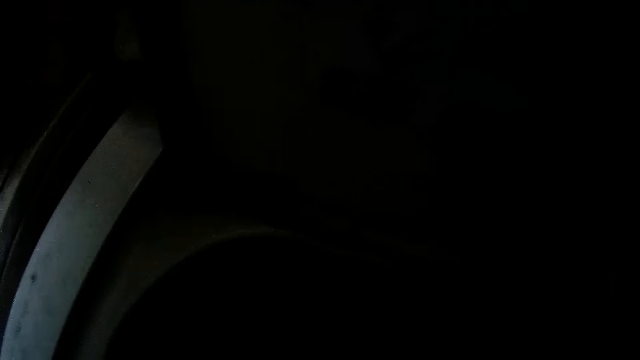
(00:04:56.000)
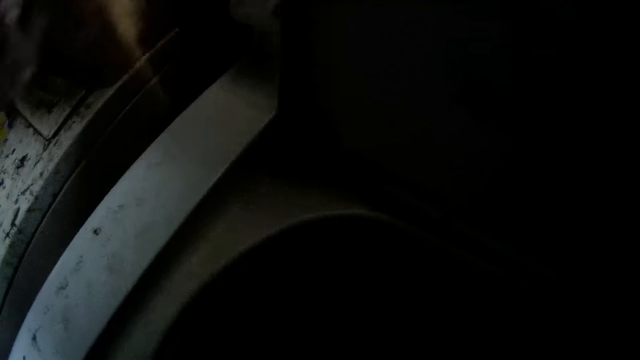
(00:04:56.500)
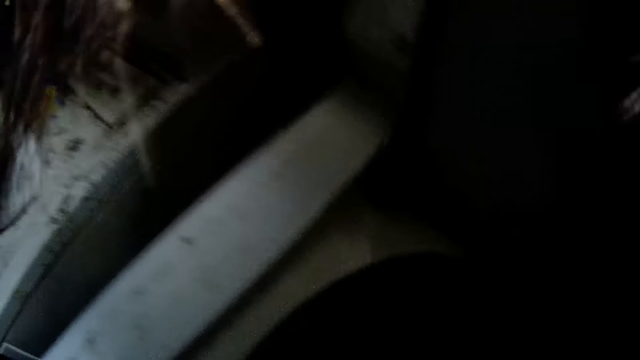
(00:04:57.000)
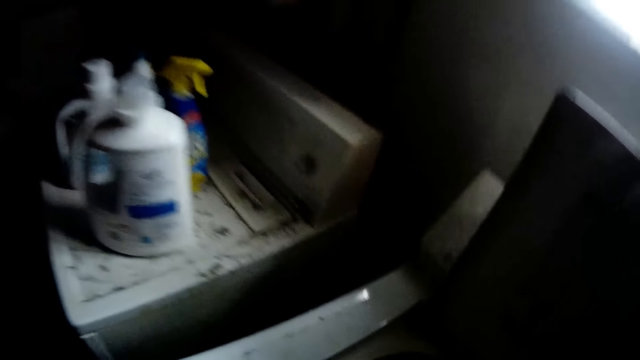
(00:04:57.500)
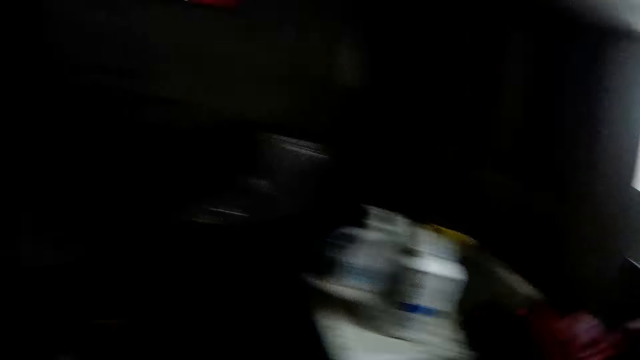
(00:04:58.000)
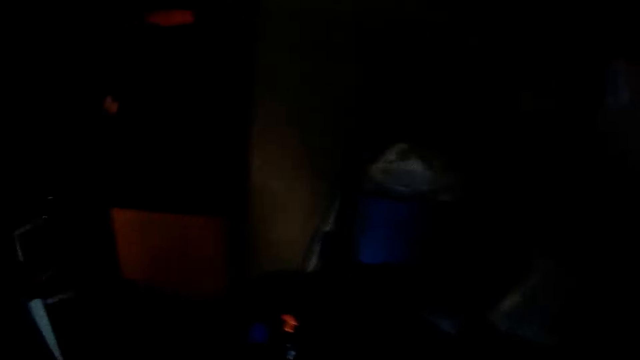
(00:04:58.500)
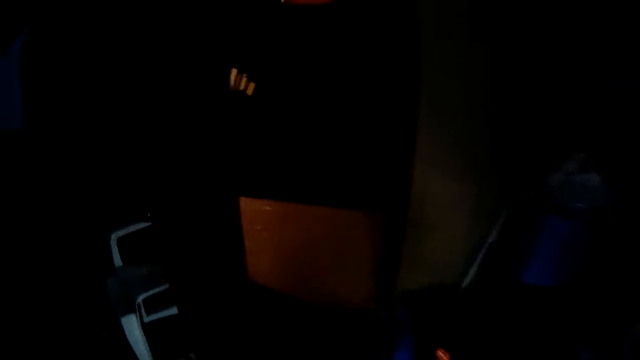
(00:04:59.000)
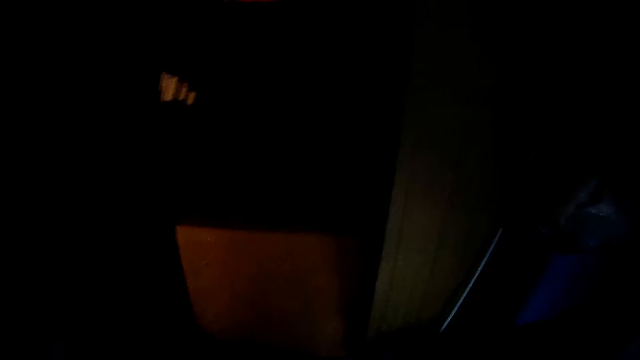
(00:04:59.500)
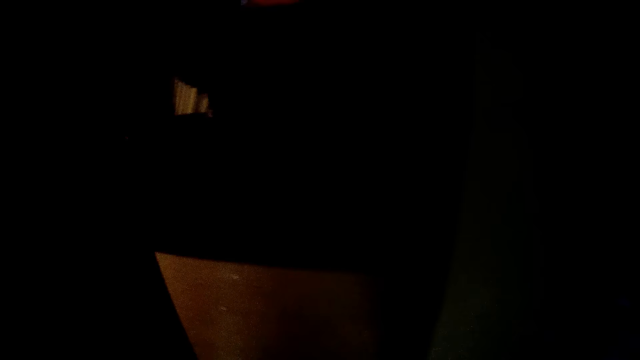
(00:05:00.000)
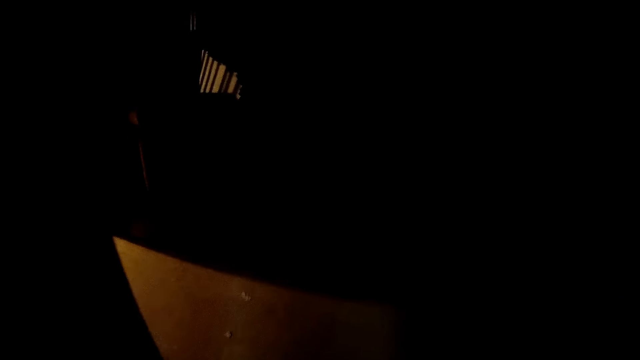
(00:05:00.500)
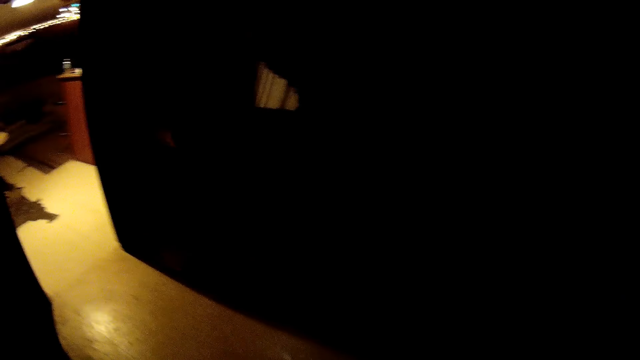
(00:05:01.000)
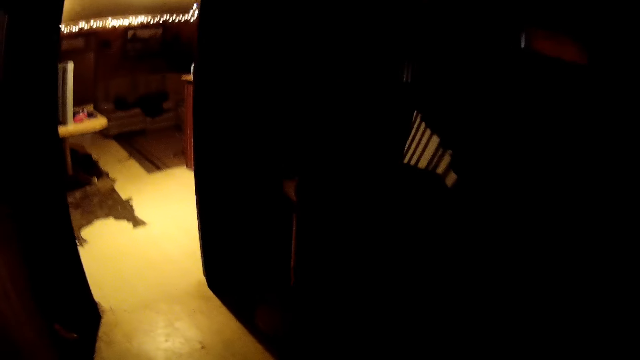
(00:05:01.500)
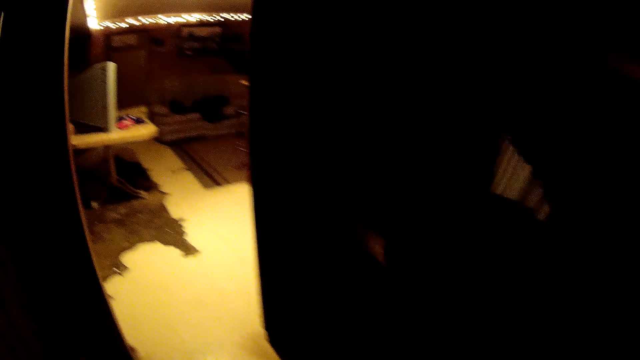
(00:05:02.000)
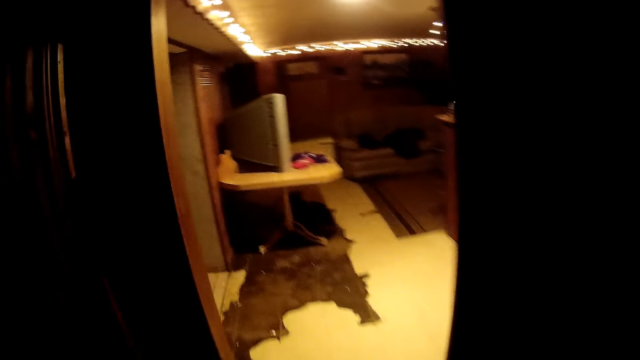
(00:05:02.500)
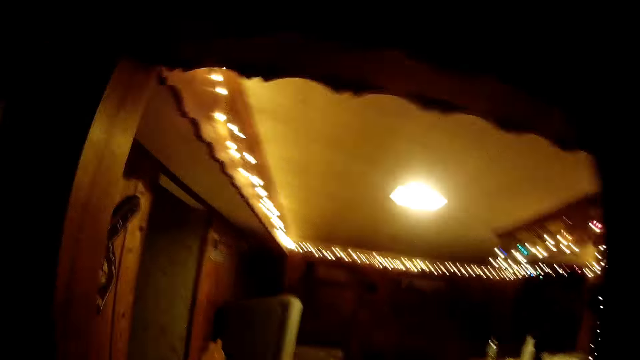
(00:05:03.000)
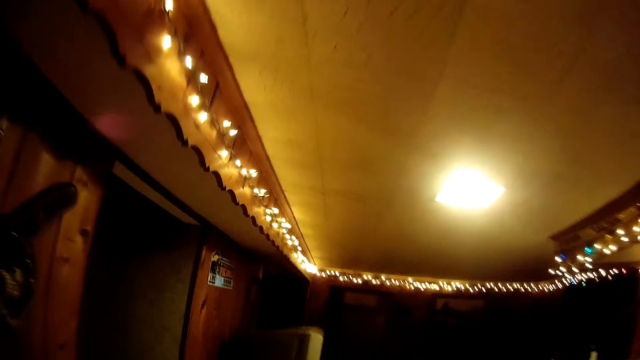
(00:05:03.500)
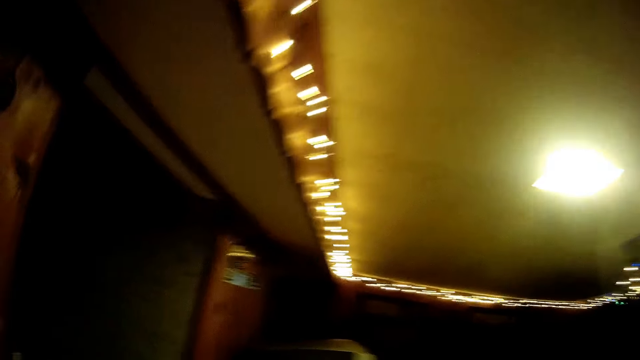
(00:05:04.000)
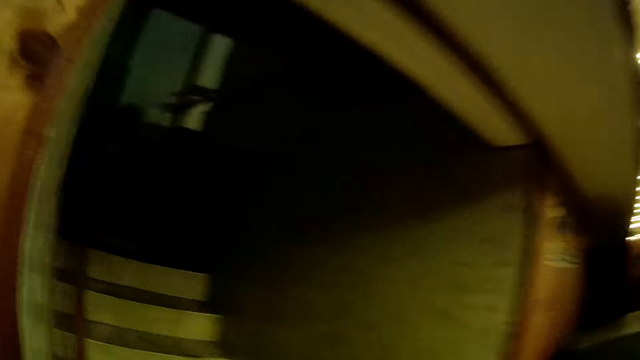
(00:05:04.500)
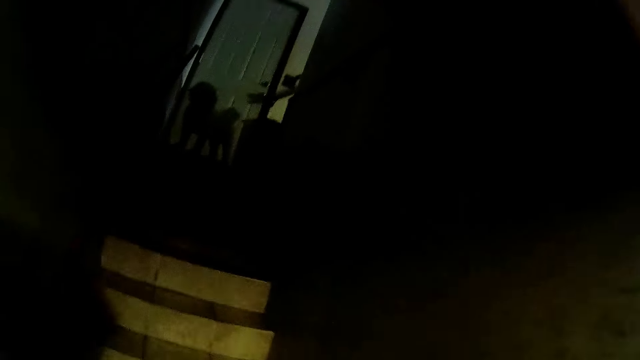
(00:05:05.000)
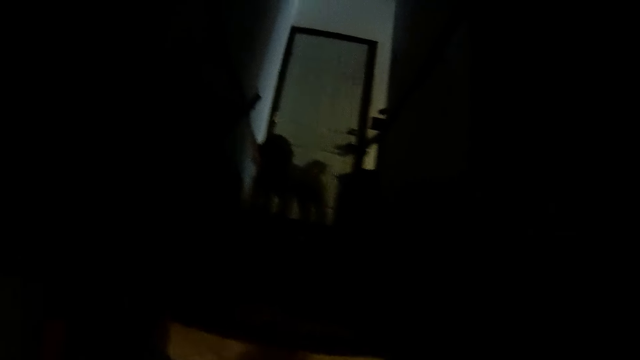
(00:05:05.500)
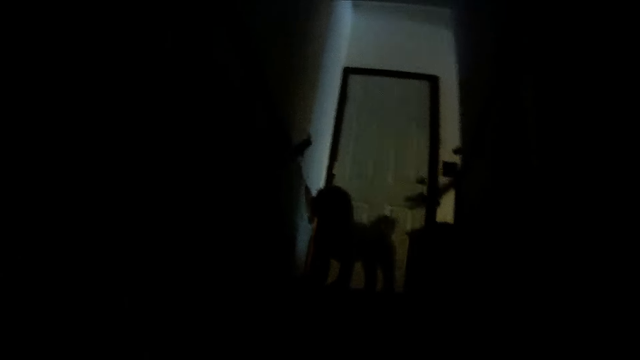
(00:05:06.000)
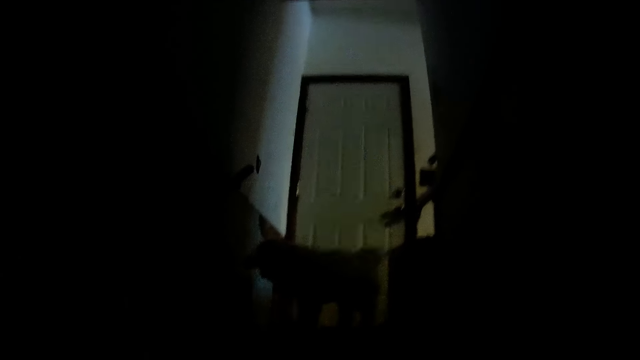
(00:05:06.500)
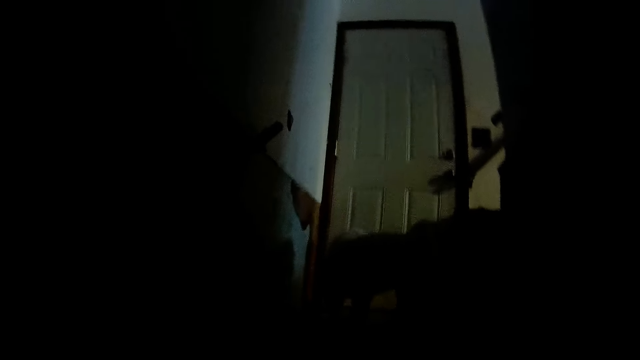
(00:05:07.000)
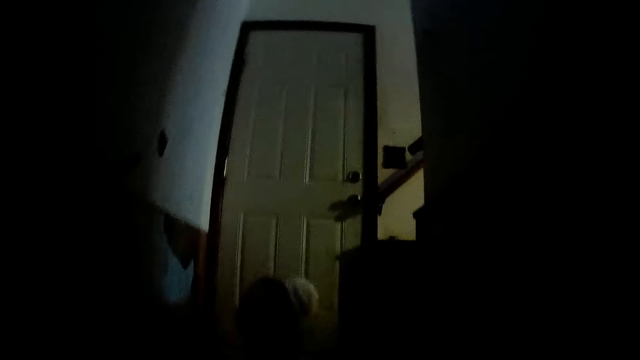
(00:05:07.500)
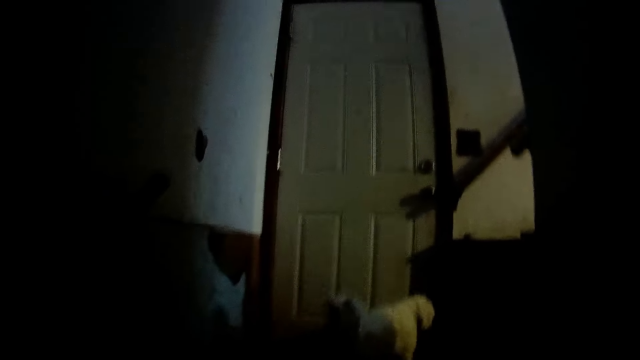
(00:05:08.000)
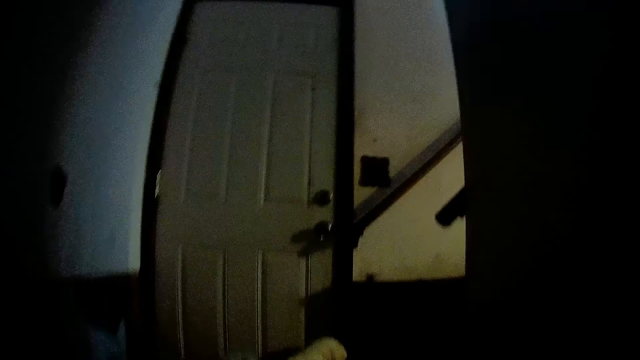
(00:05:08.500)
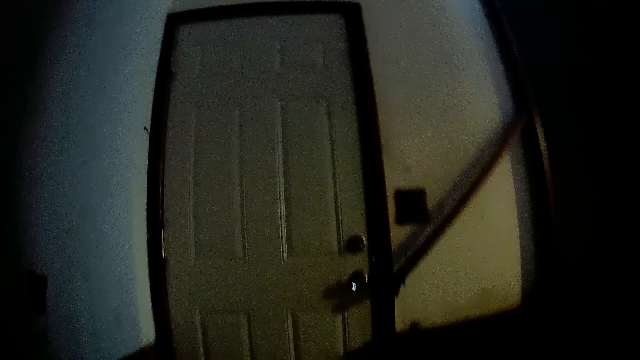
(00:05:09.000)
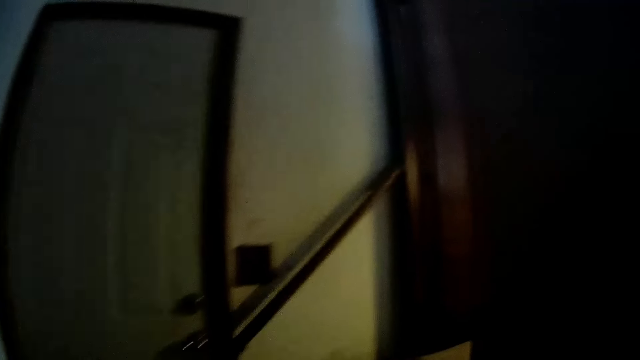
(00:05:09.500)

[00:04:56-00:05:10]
The camera wearer moves around the room. They walk out of the basement, walk up the stairway and walk toward a dog.

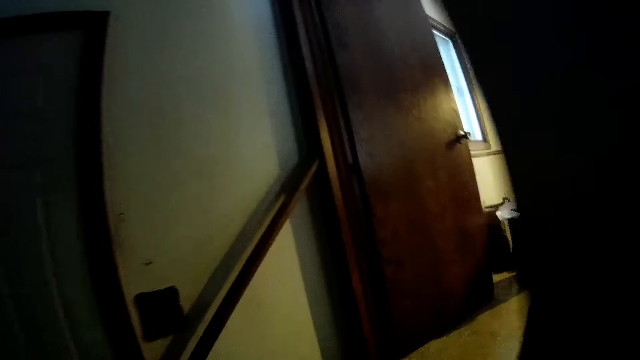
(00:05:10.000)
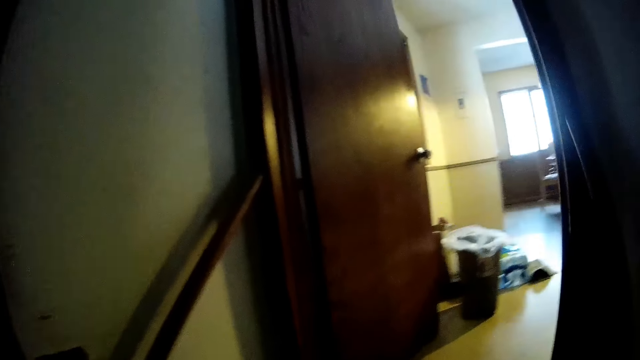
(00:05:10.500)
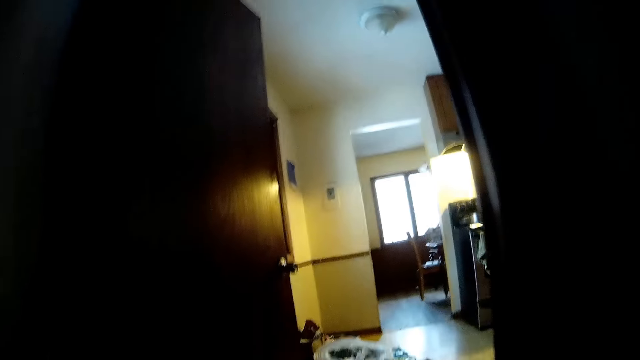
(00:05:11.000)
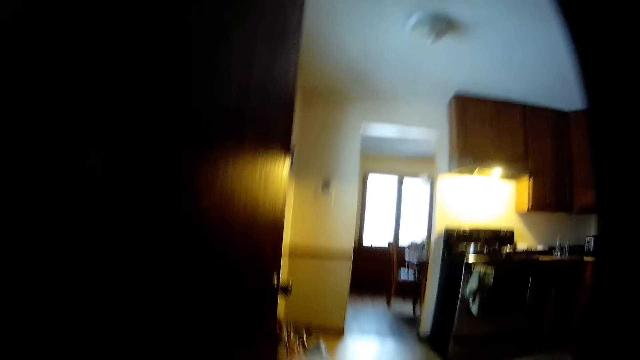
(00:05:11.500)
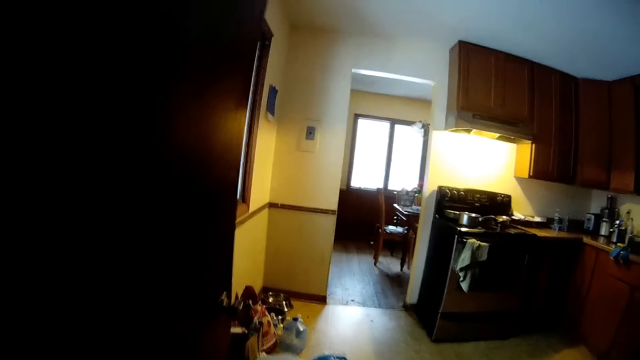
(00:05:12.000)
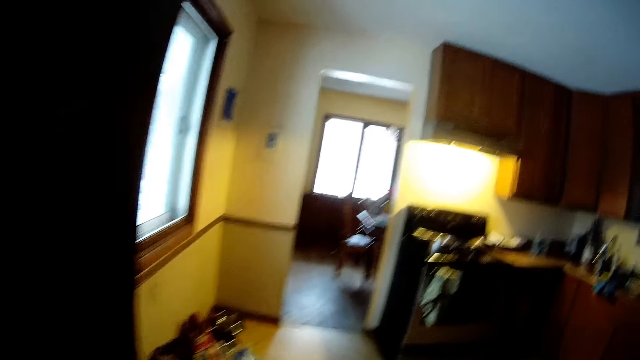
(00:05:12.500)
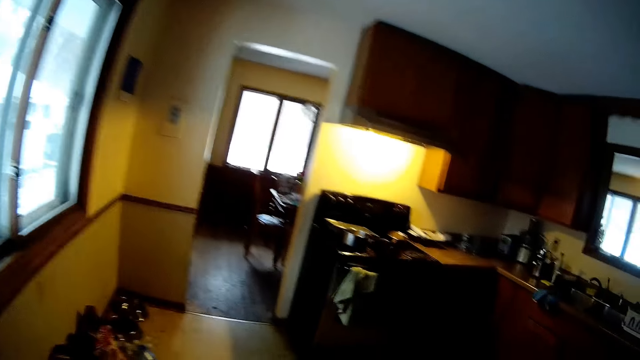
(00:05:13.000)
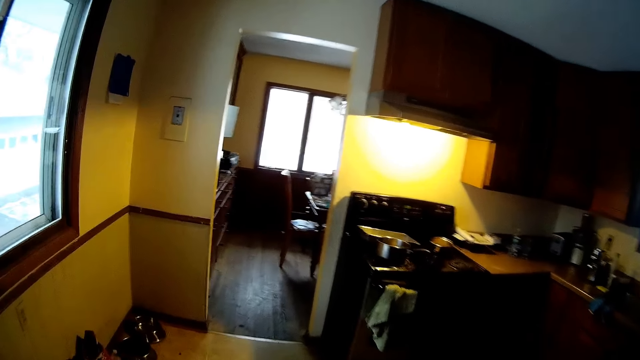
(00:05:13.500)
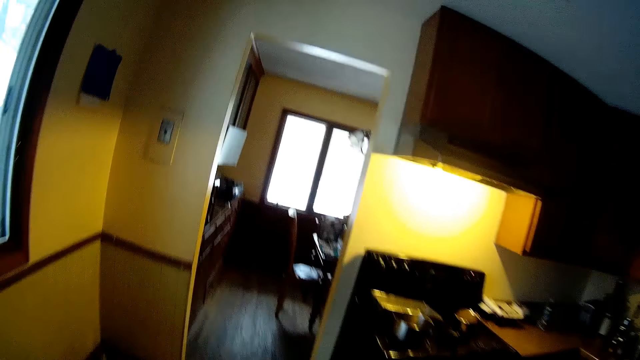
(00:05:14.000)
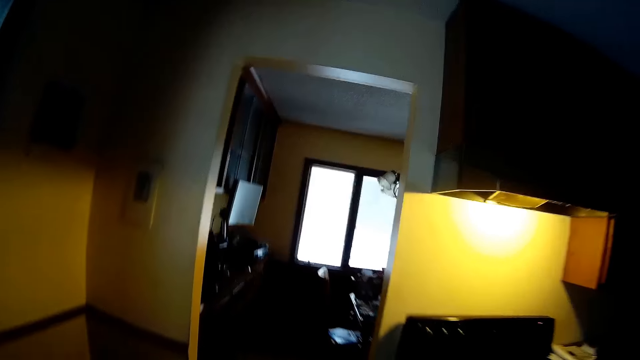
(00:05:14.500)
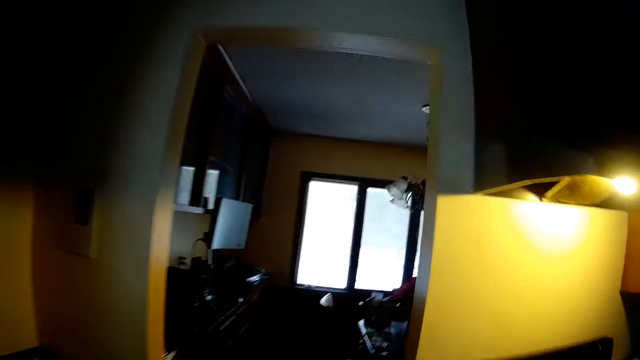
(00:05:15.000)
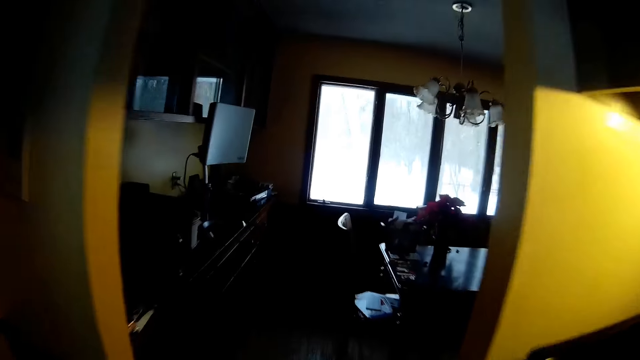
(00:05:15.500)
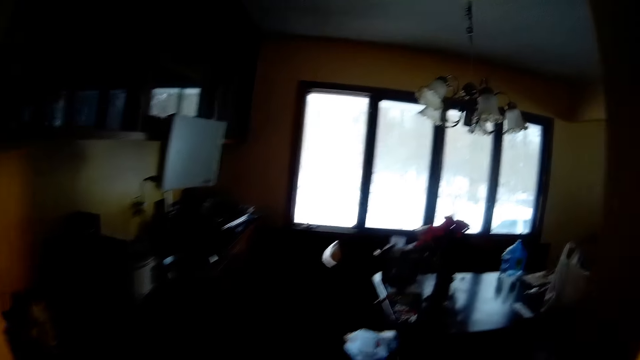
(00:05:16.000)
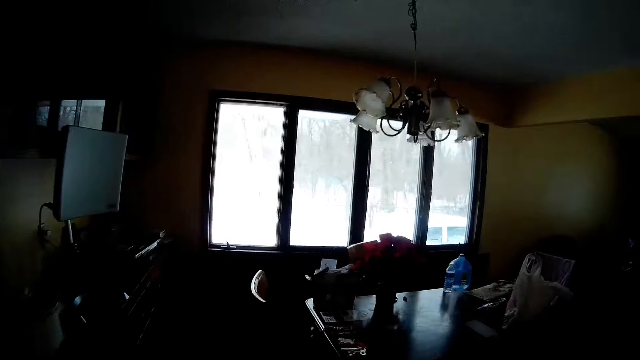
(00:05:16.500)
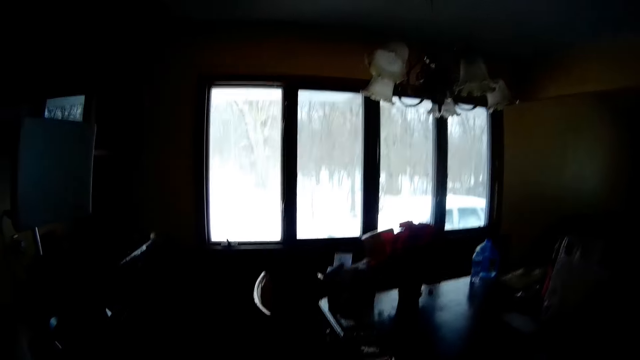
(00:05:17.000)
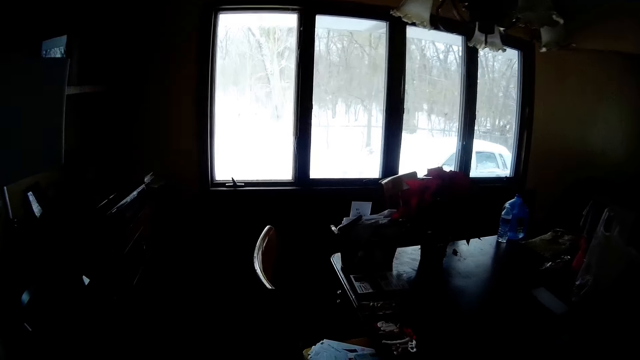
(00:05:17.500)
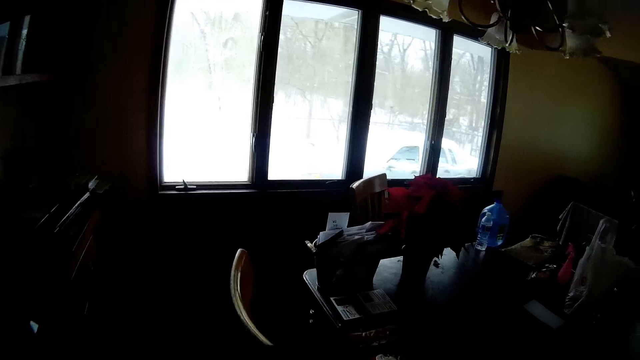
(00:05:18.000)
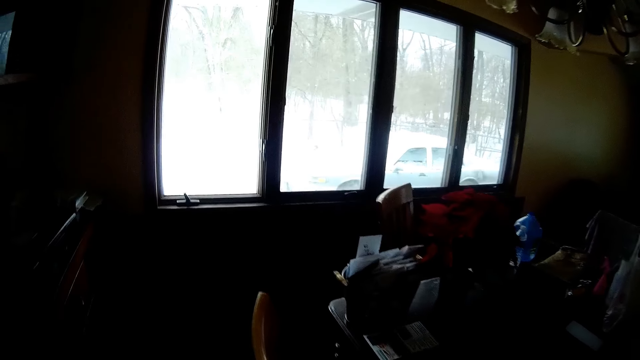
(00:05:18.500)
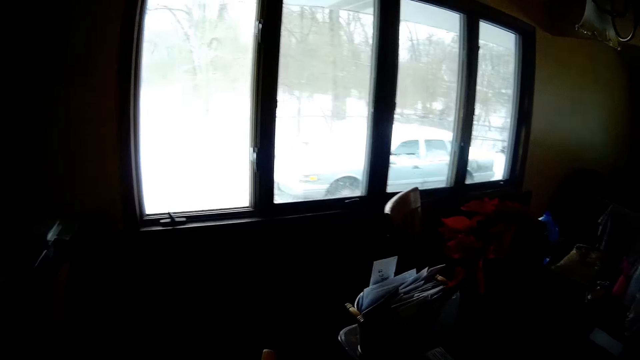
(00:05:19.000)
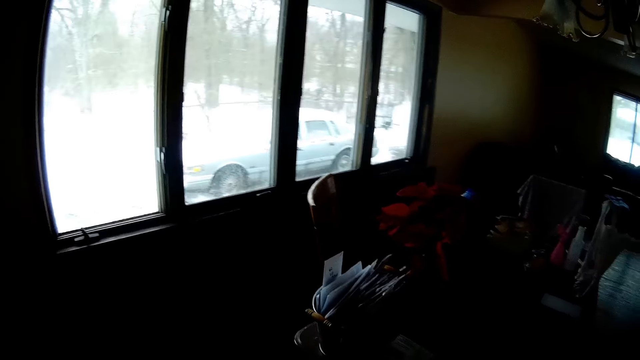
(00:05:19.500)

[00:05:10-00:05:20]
The camera wearer passes the kitchen. They walk into the kitchen. They walk into a dining room.
